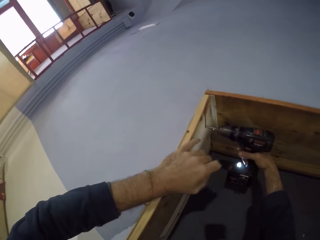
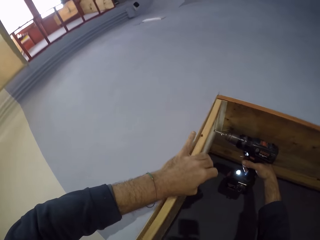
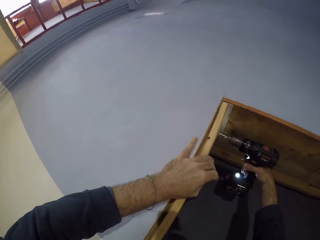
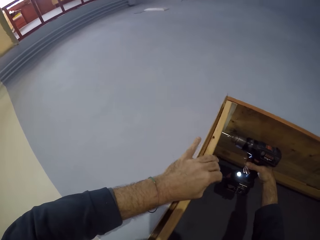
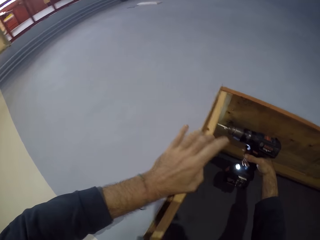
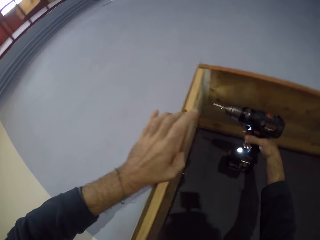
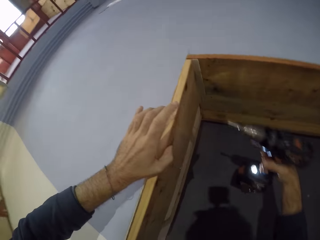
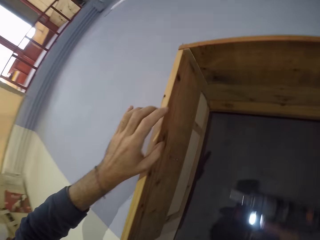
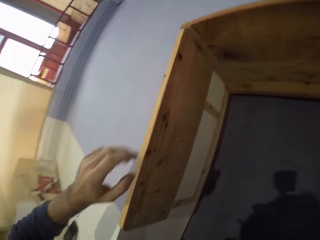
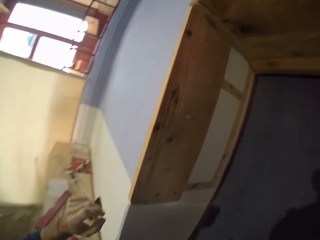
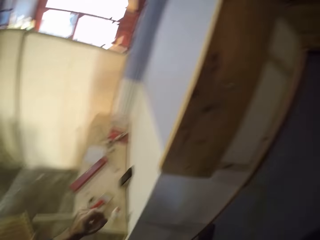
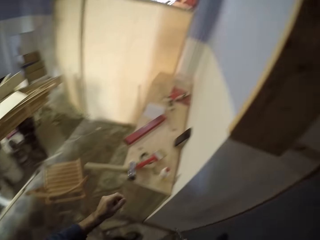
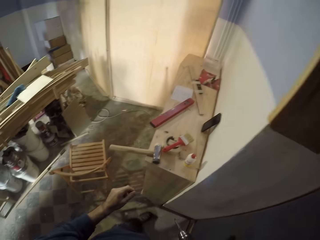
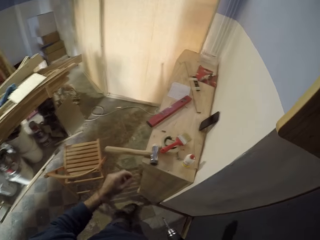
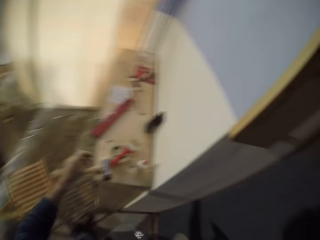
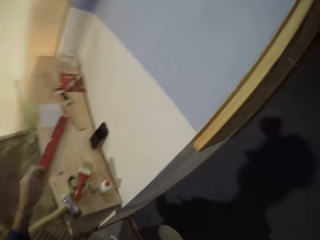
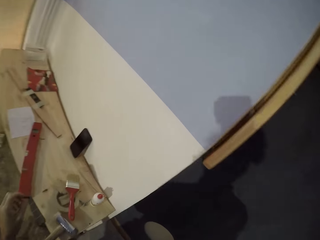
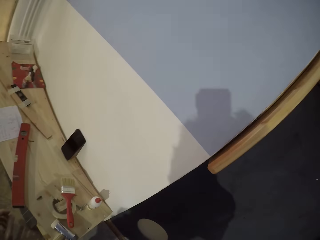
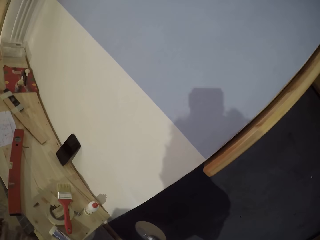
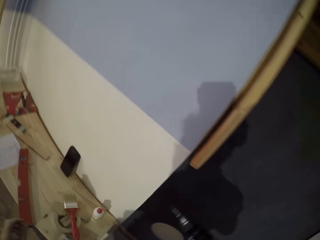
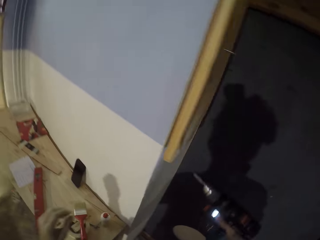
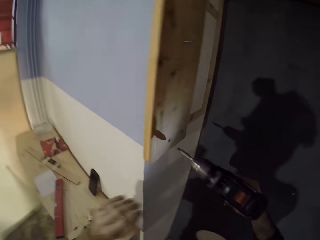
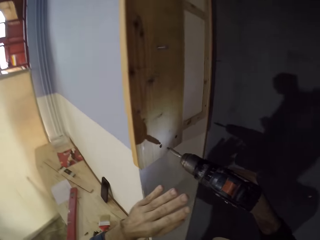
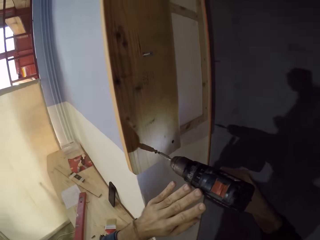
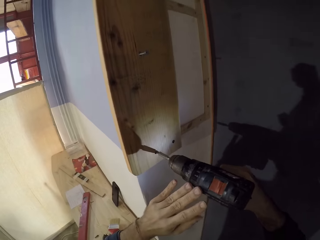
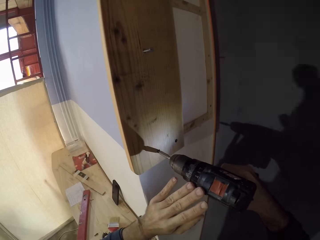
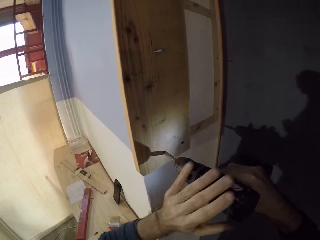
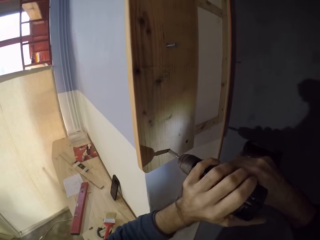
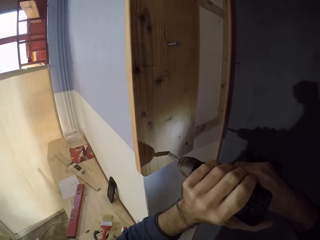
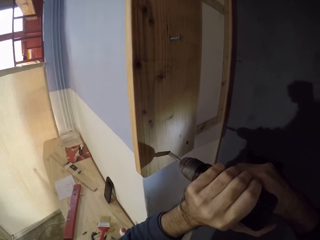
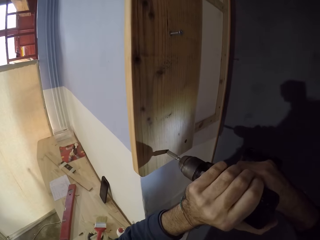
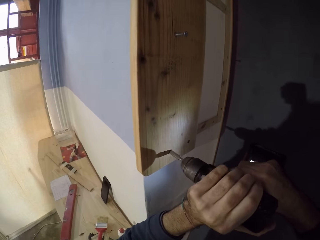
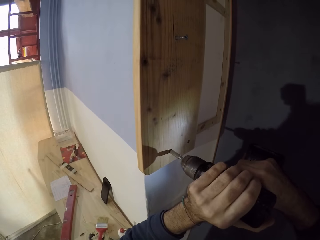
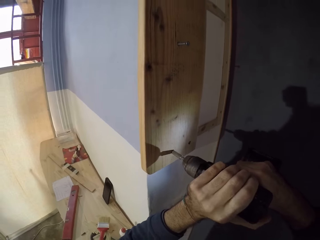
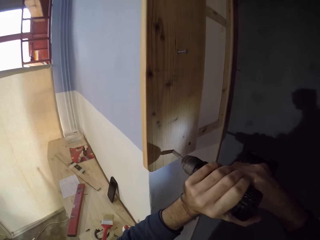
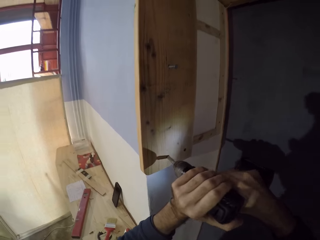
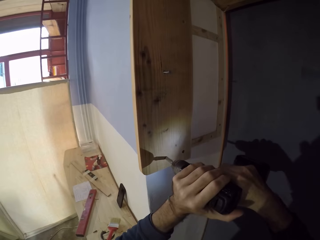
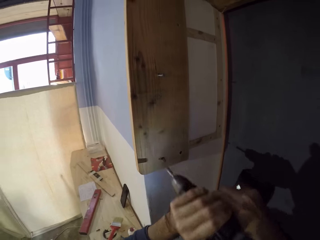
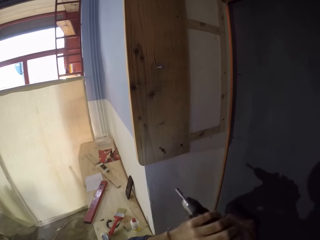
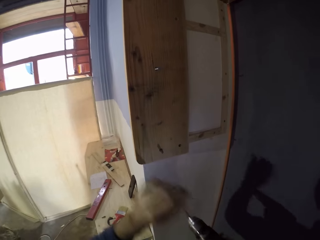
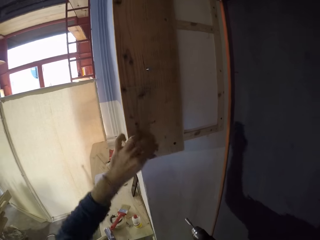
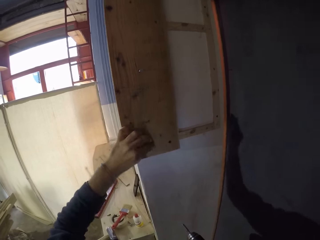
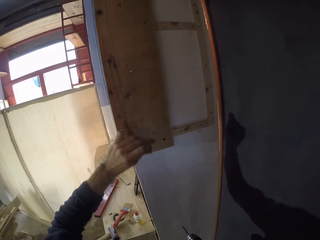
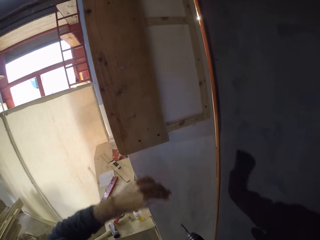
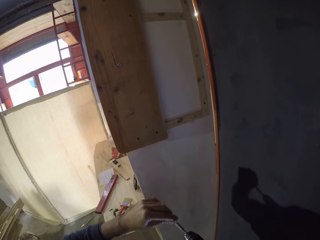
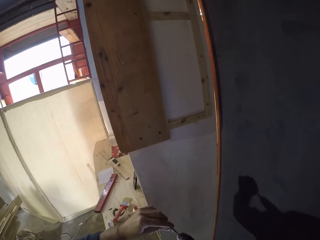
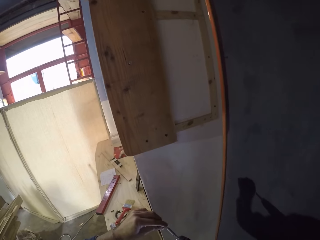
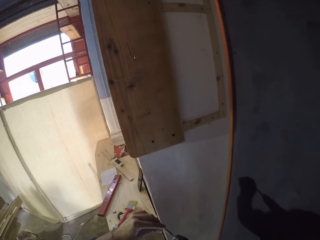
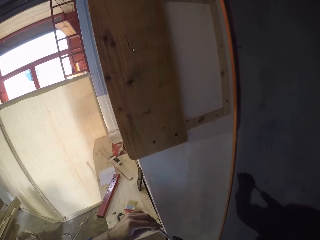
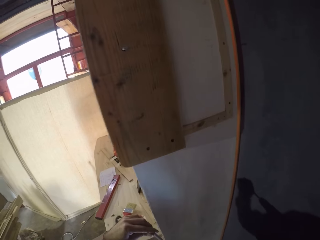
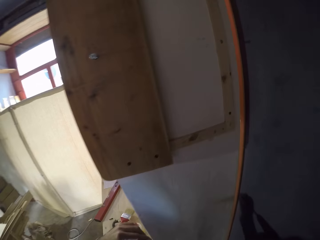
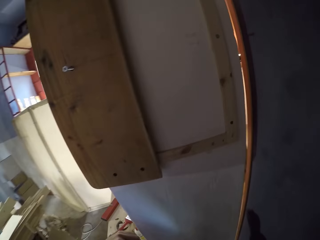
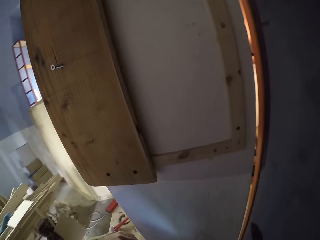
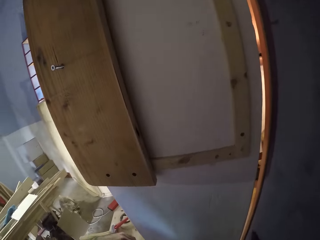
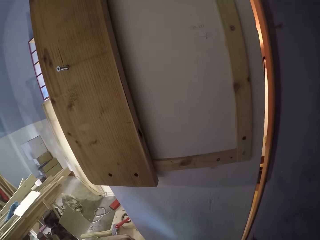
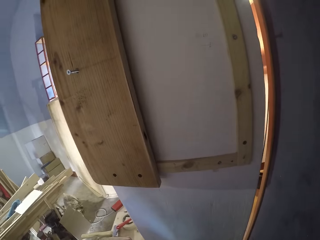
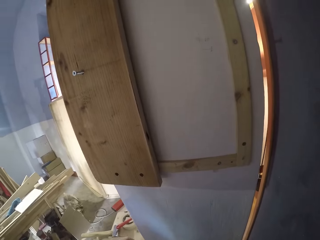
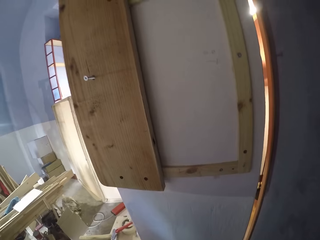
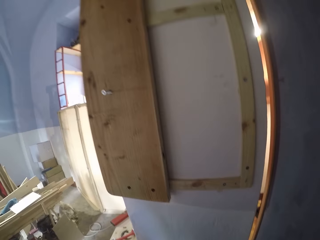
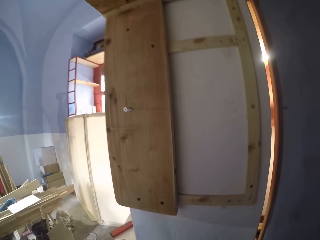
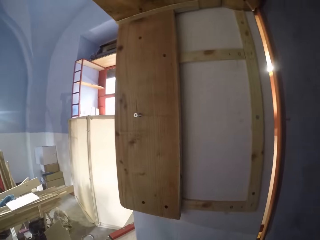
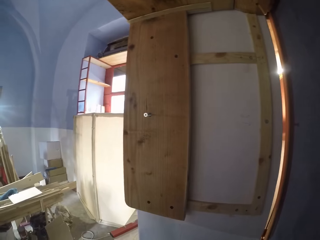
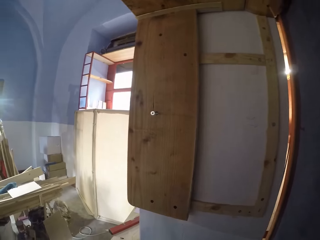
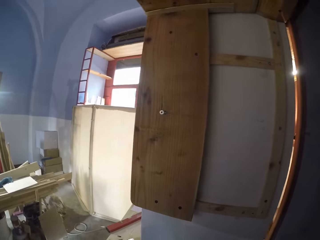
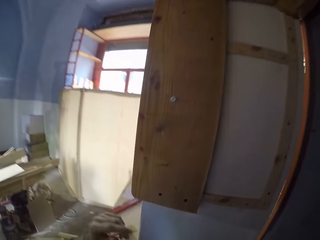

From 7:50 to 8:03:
The camera wearer looks around. He unscrews the screw from the plank of wood with the power screwdriver in his hands. He drills a nail on the wood with the hand drill. He removes the screw or drill bit from the plank of wood with his left hand. He places the drill bit on the hand drill.

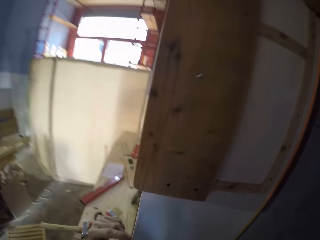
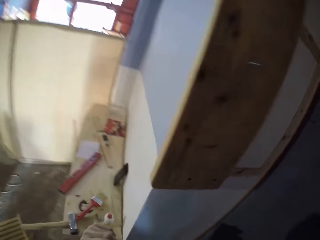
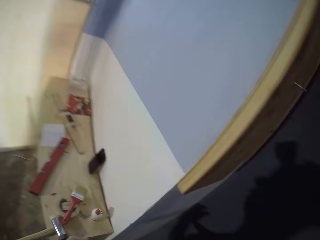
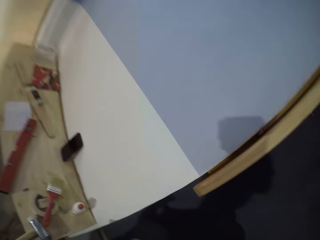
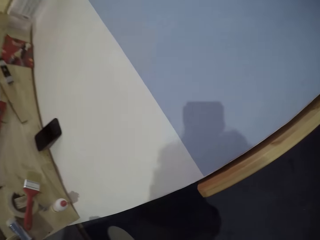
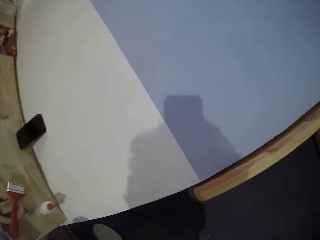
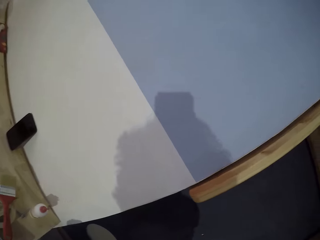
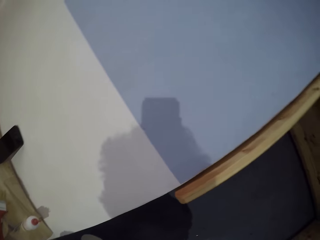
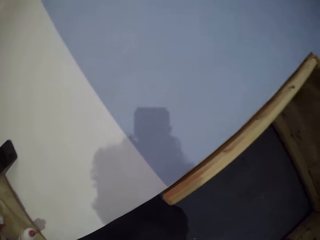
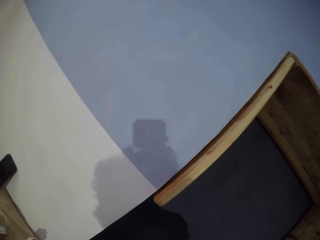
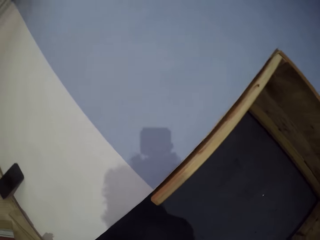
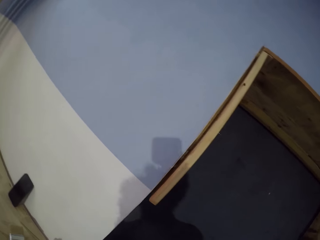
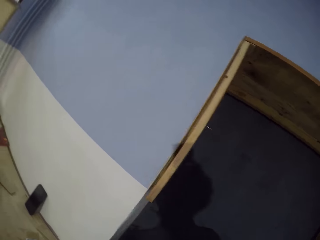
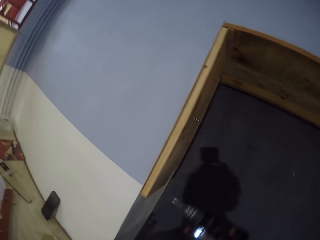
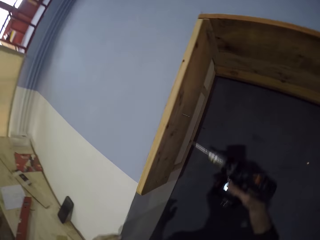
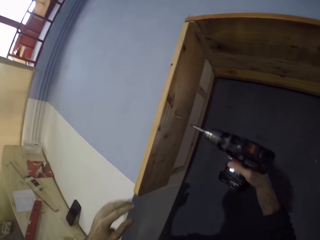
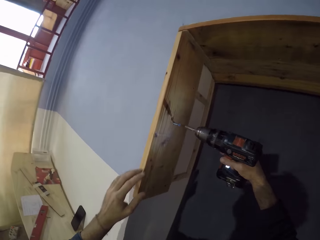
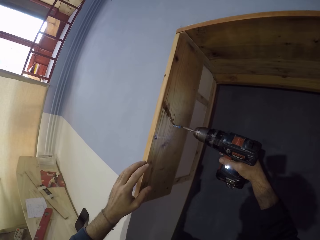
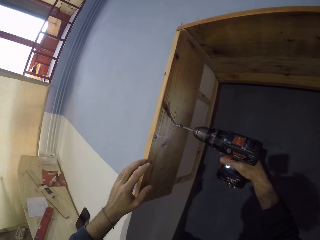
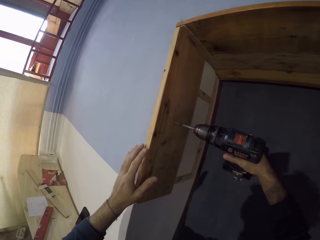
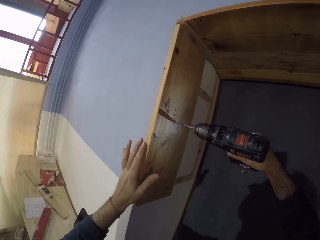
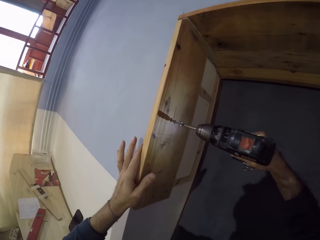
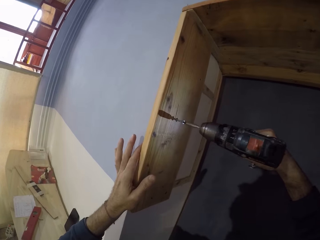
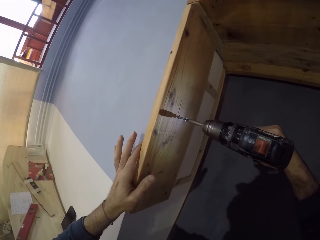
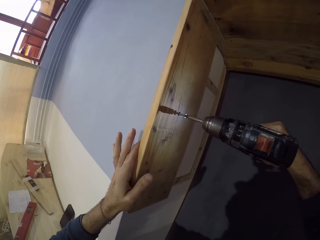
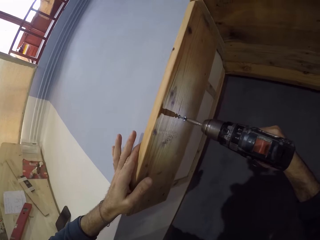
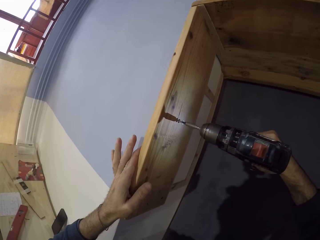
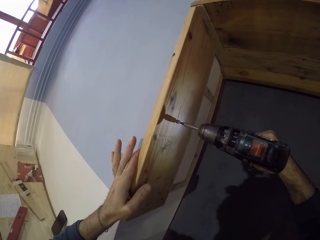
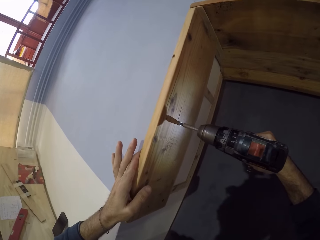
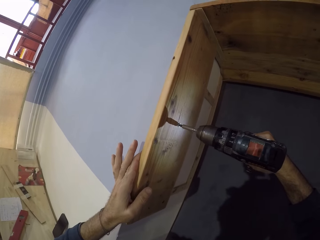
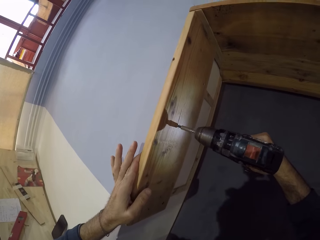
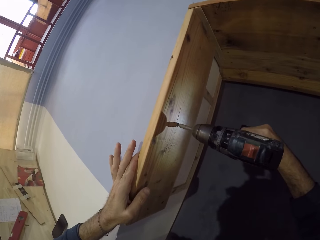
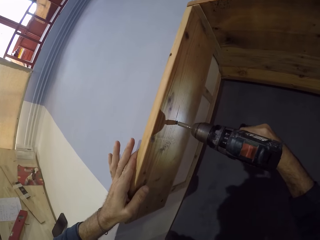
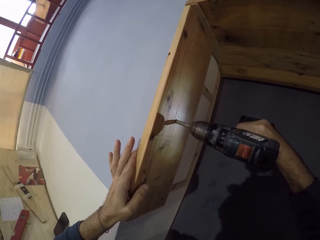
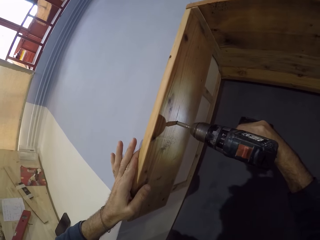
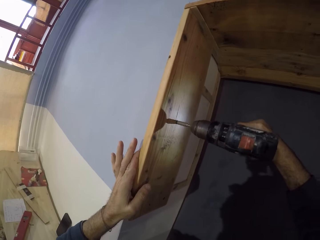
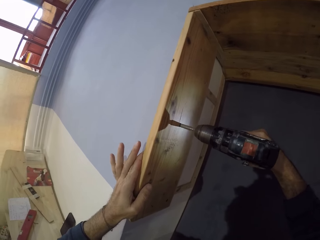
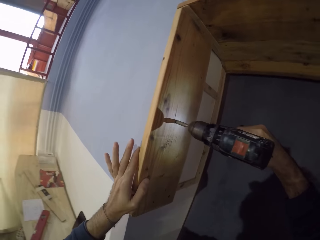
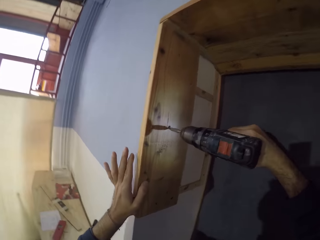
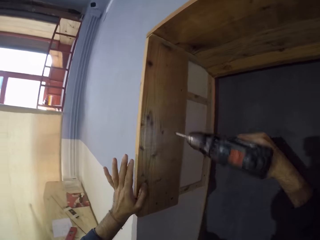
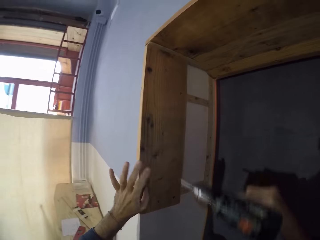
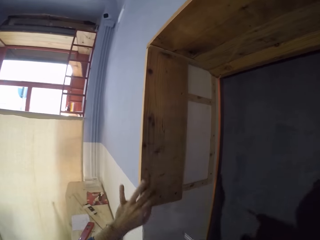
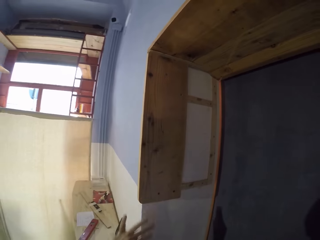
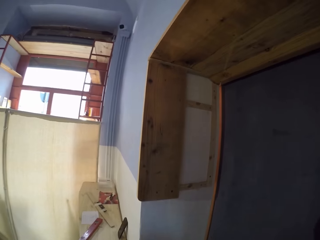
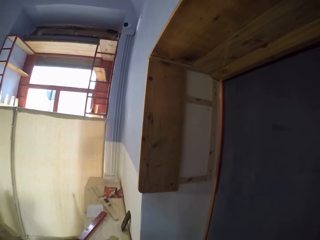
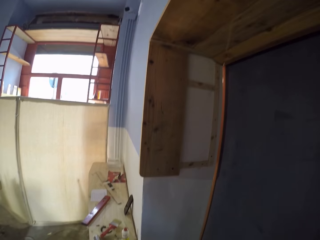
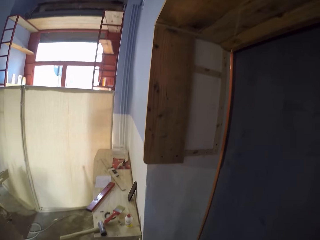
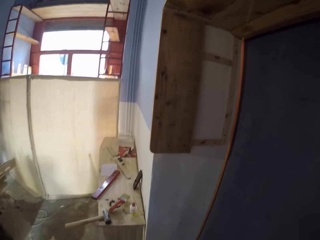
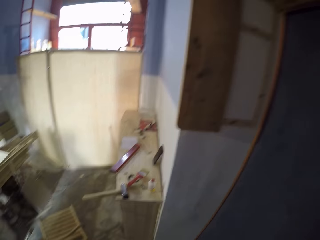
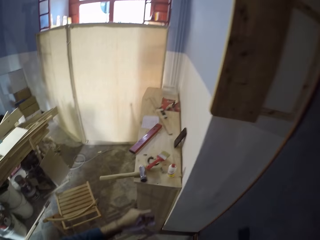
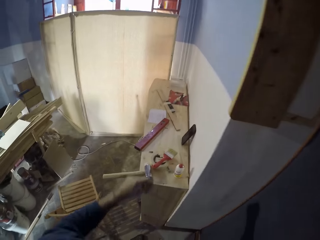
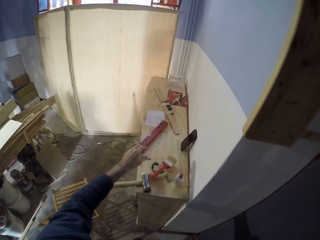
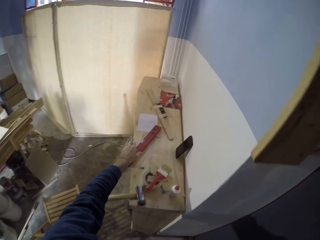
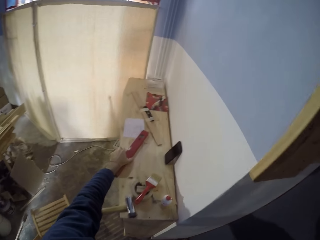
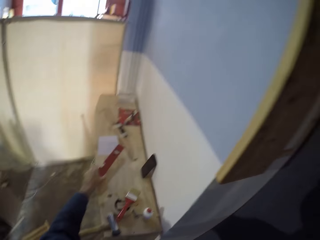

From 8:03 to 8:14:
The camera wearer looks at the wood on the wall. He drives the screw into the plank of wood with the power screwdriver in his right hand.
